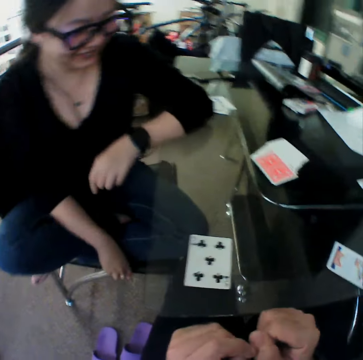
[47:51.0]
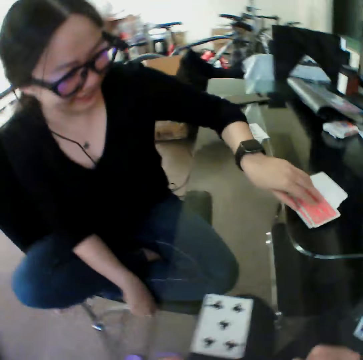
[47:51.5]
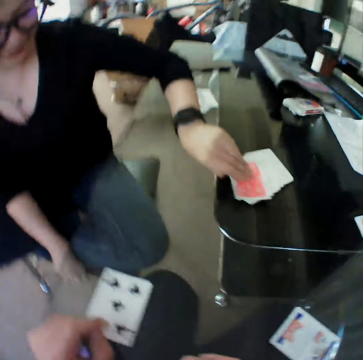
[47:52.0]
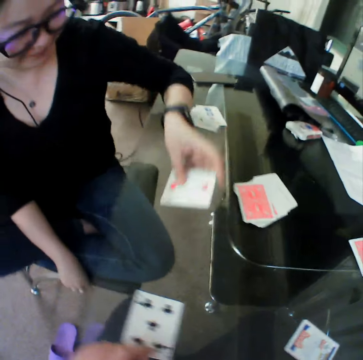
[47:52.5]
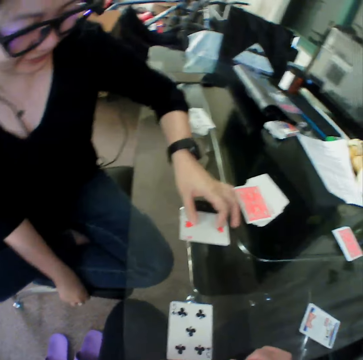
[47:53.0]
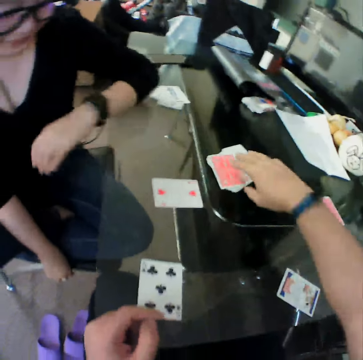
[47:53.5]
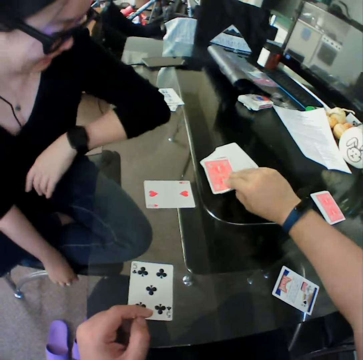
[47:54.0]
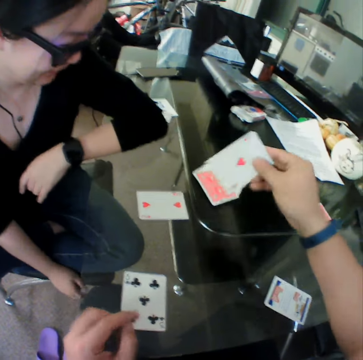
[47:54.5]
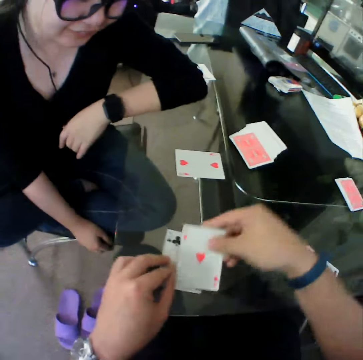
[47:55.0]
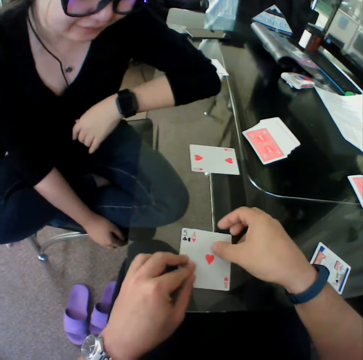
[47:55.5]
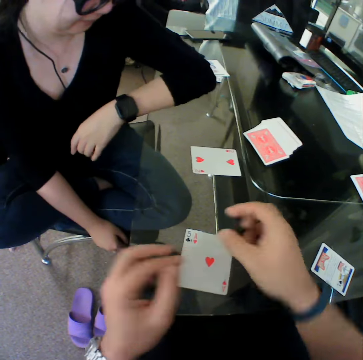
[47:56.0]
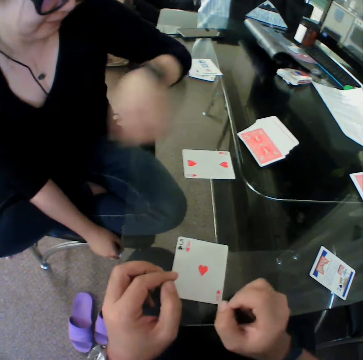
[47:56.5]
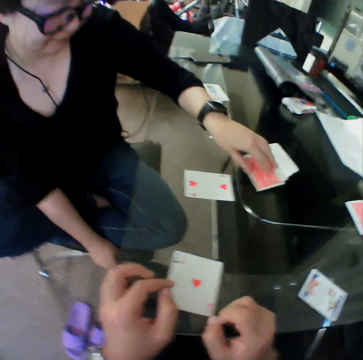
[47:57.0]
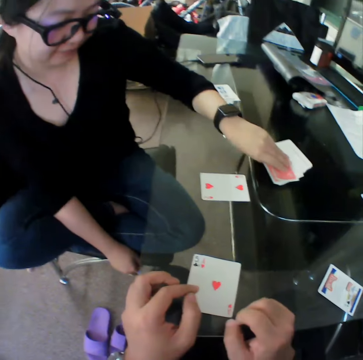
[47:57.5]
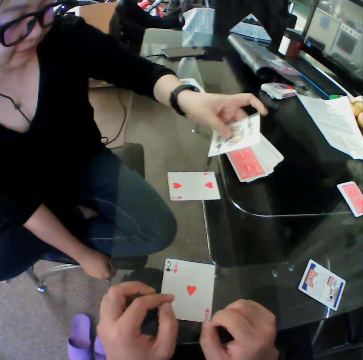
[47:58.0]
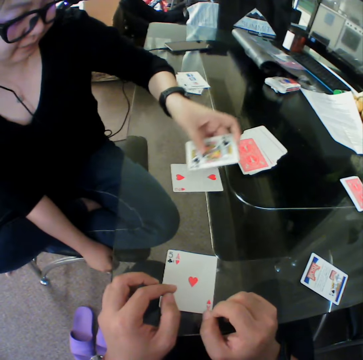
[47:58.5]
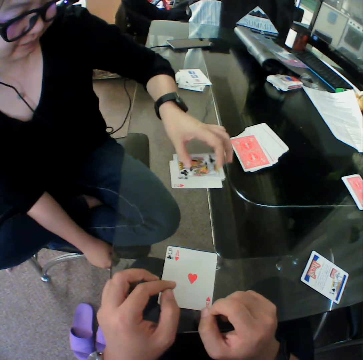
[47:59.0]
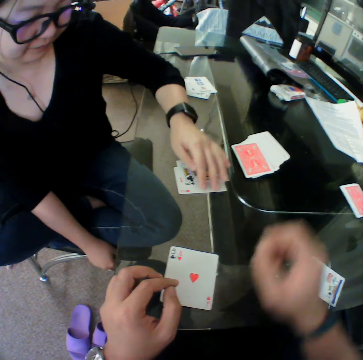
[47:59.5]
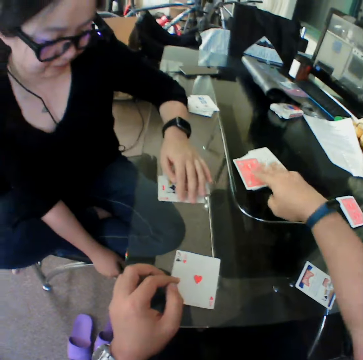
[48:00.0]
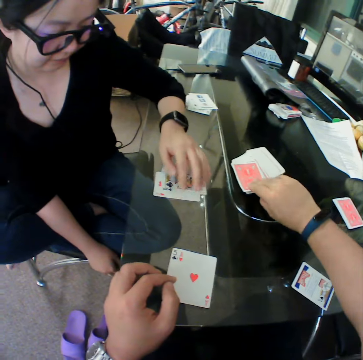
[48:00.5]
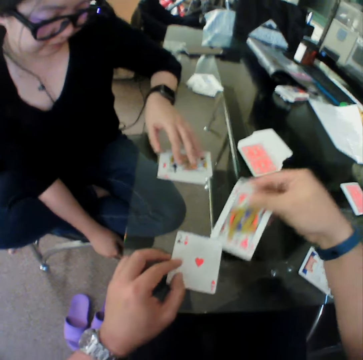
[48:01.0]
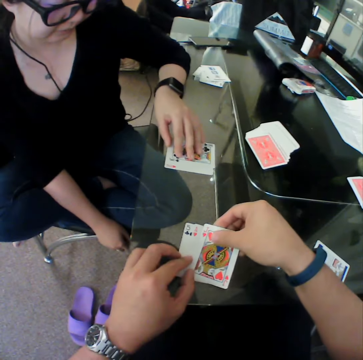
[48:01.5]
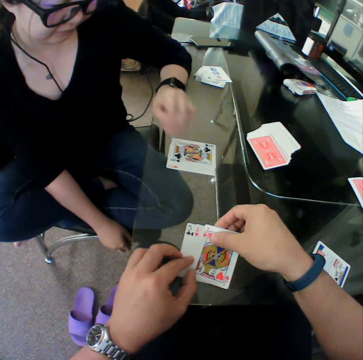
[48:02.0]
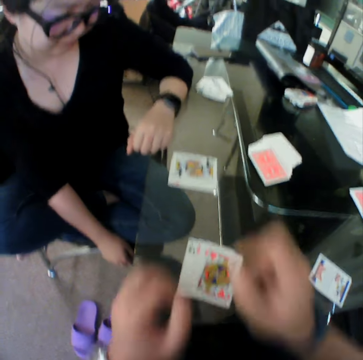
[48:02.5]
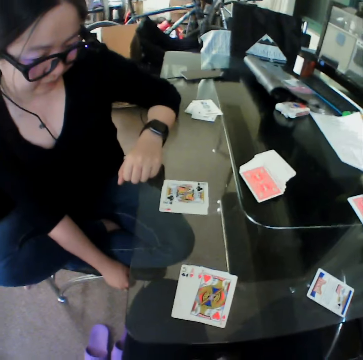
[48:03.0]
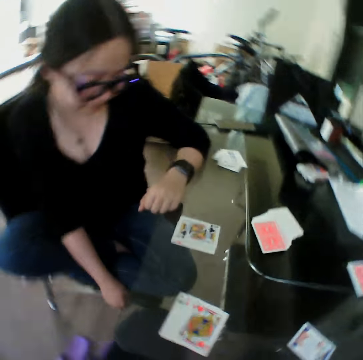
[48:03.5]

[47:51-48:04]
The camera wearer drops the card on the table. A woman picks a card from the table. The woman drops the card on the table. The camera wearer picks a card from the table and drops the card on the table. The woman picks a card from the table. The woman drops the card on the table. The camera wearer picks a card from the table and drops the card on the table.

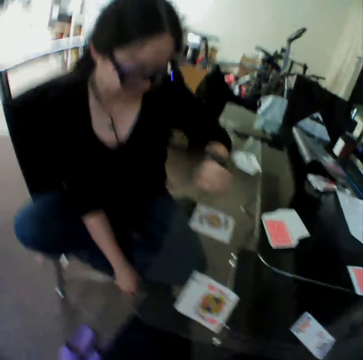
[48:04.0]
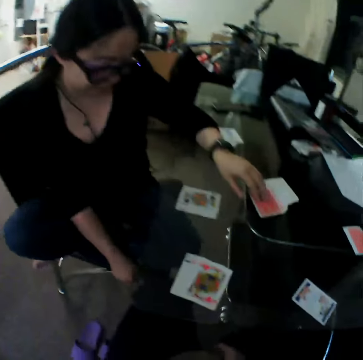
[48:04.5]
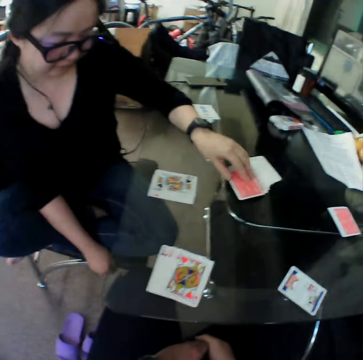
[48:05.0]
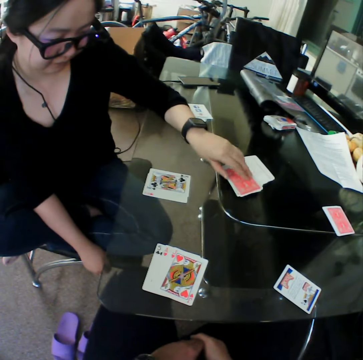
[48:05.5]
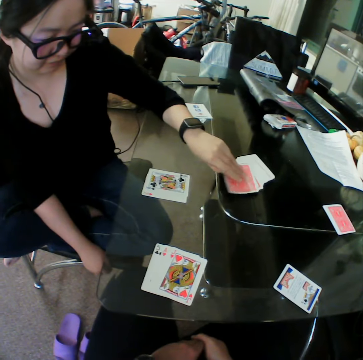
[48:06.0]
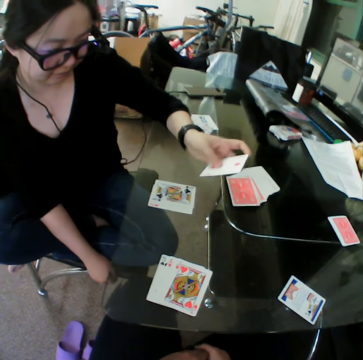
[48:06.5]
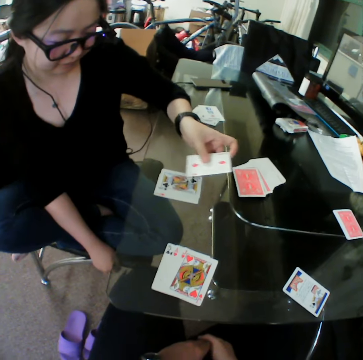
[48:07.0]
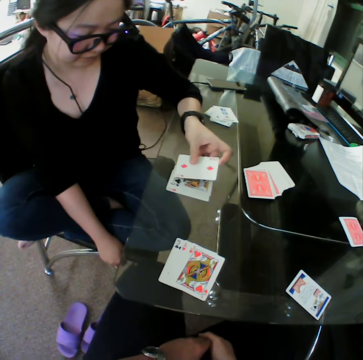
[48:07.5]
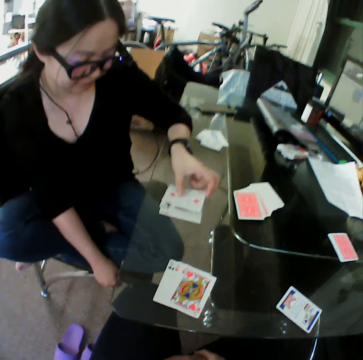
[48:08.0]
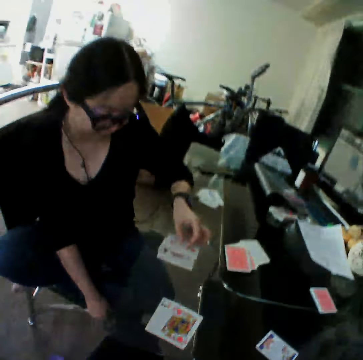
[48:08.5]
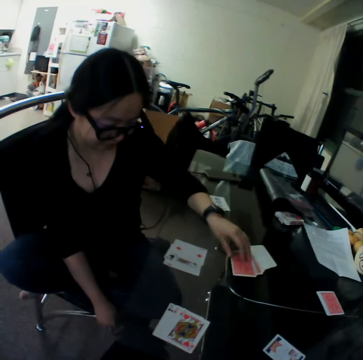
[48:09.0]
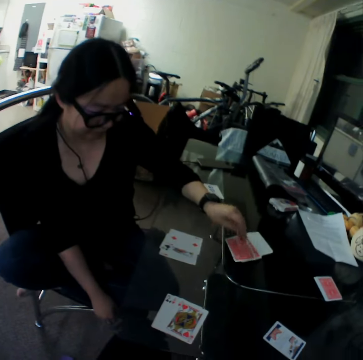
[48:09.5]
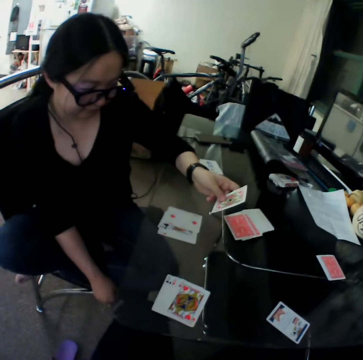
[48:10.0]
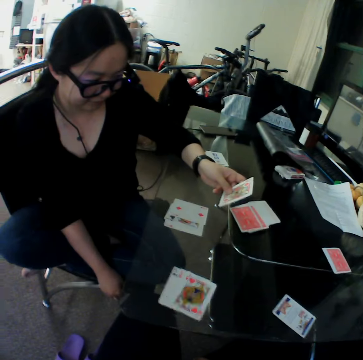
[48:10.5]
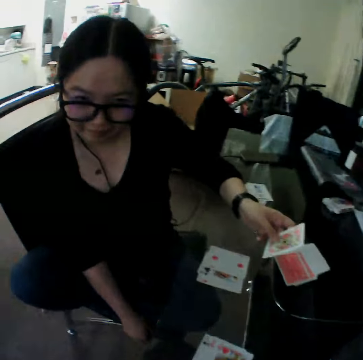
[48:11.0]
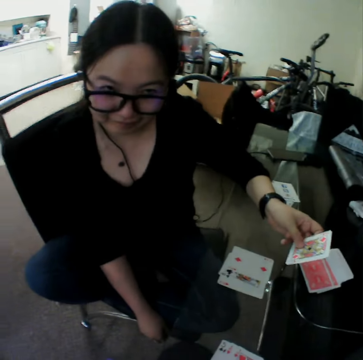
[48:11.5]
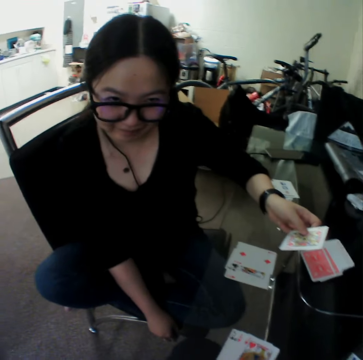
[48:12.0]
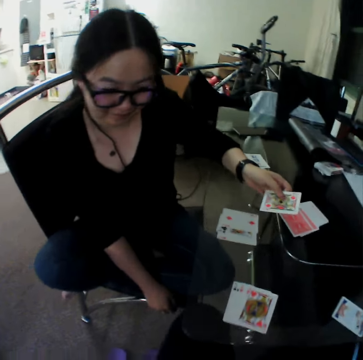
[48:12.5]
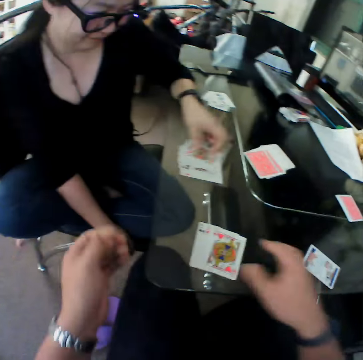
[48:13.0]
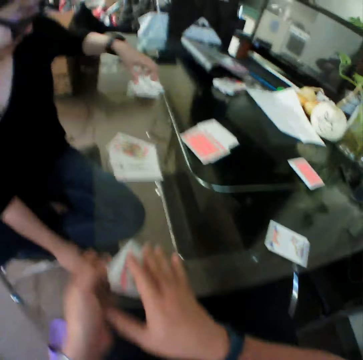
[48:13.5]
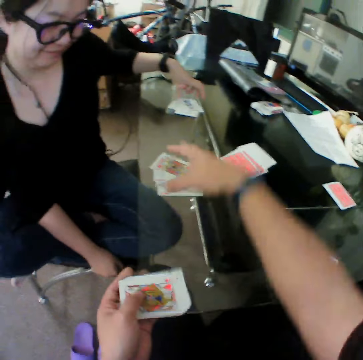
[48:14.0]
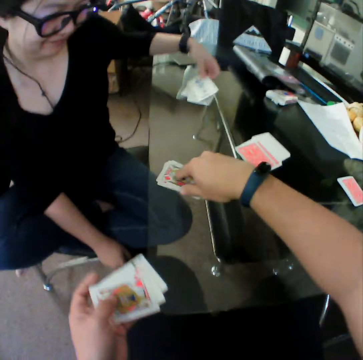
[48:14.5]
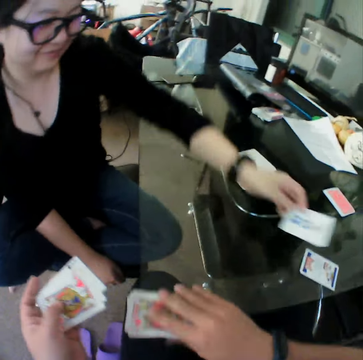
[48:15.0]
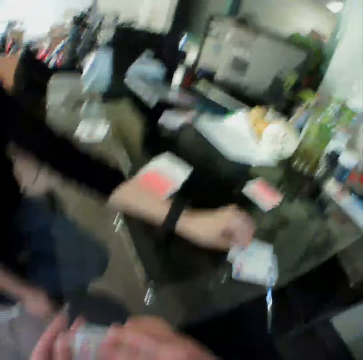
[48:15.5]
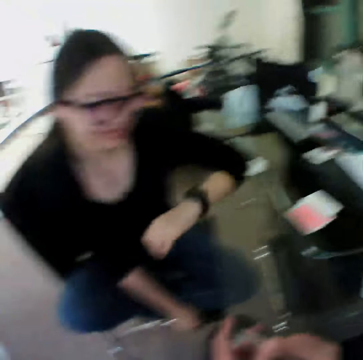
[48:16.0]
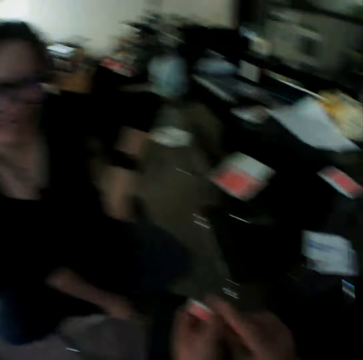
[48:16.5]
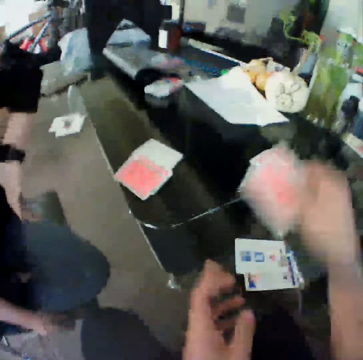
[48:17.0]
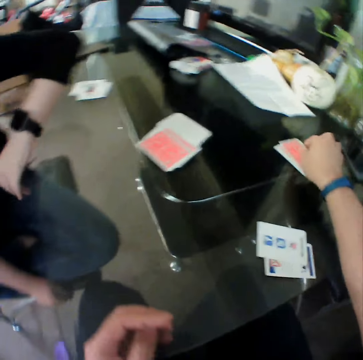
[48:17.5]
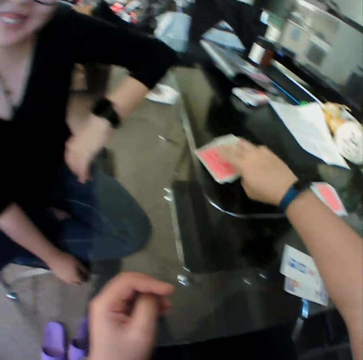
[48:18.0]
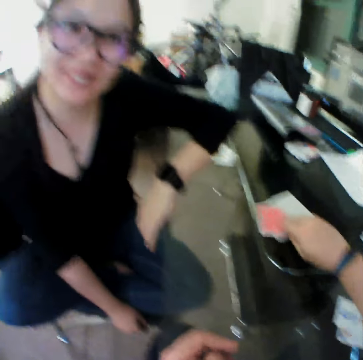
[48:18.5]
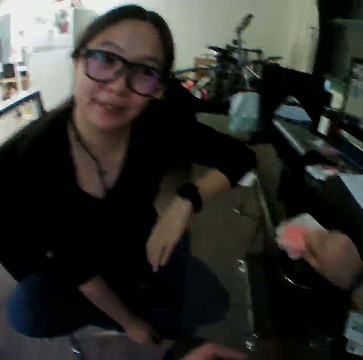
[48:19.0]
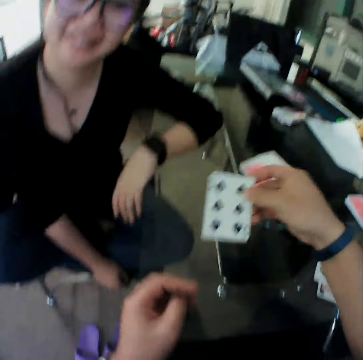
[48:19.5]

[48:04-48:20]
A woman picks a card from the table. The woman drops the card on the table. The woman picks a card from the table. The woman drops the card on the table. The woman picks a card from the table. The camera wearer picks the cards from the table with his left hand, picks the cards from the table with his right hand. He interacts with the woman. The woman drops the card on the table. The camera wearer drops the cards on the table. He picks a card from the table.

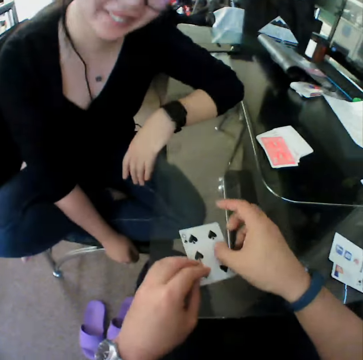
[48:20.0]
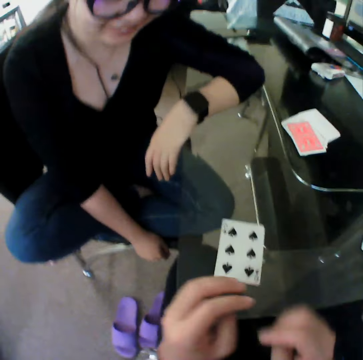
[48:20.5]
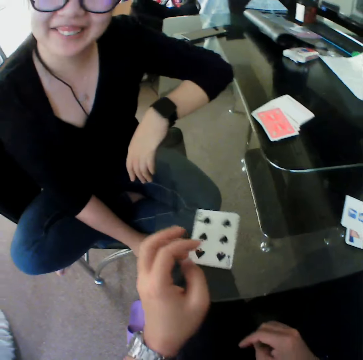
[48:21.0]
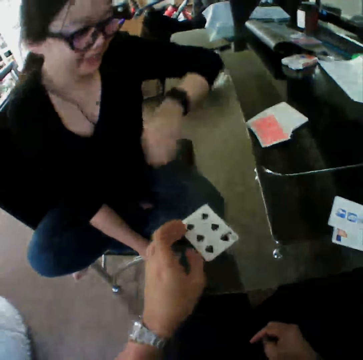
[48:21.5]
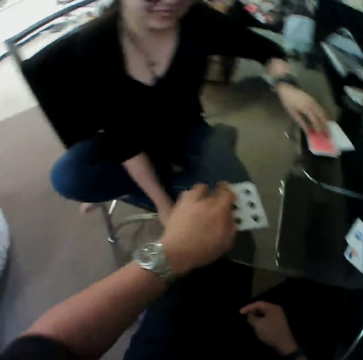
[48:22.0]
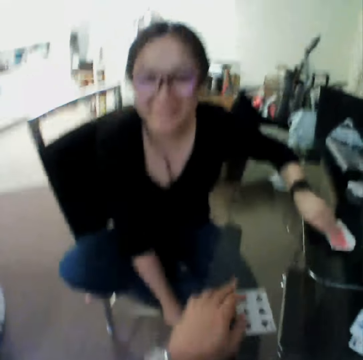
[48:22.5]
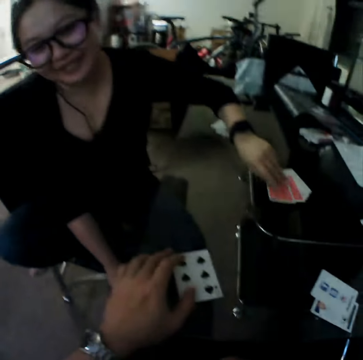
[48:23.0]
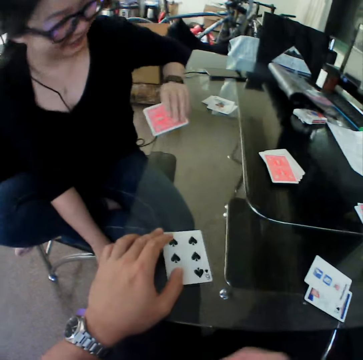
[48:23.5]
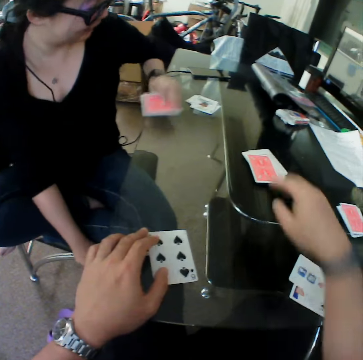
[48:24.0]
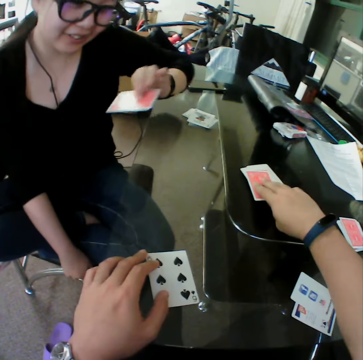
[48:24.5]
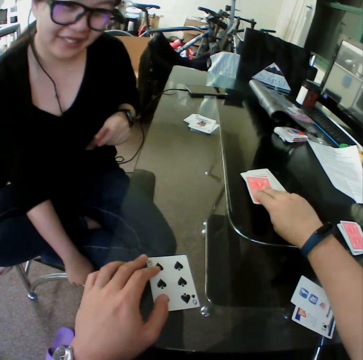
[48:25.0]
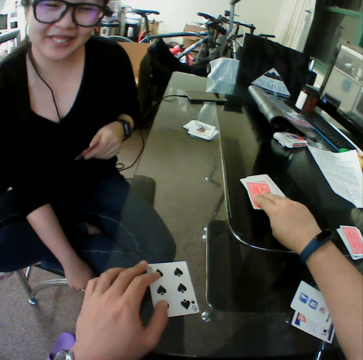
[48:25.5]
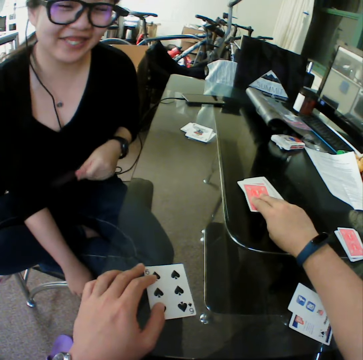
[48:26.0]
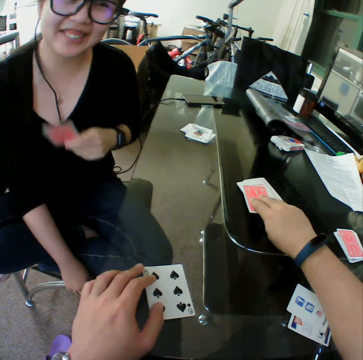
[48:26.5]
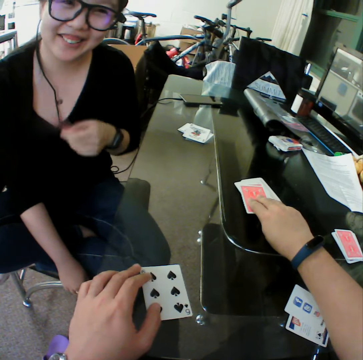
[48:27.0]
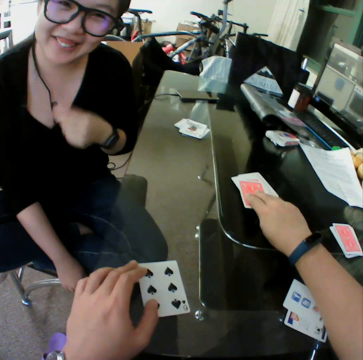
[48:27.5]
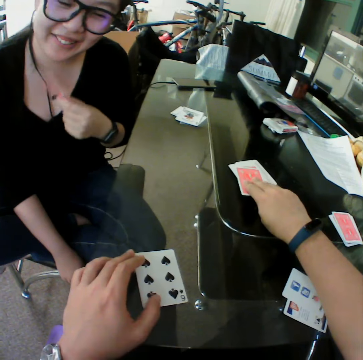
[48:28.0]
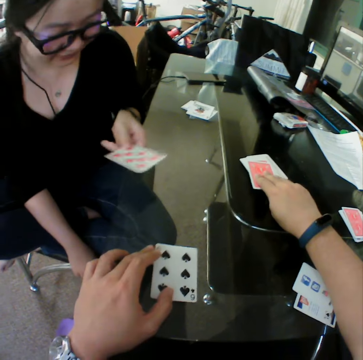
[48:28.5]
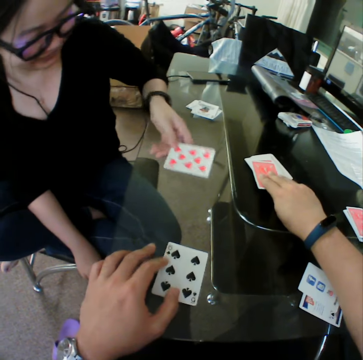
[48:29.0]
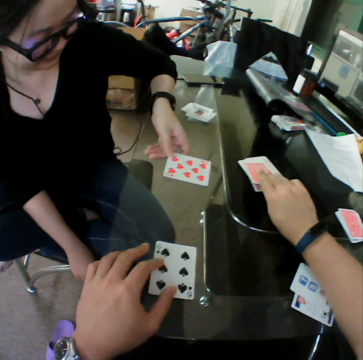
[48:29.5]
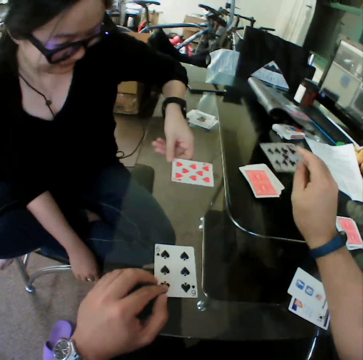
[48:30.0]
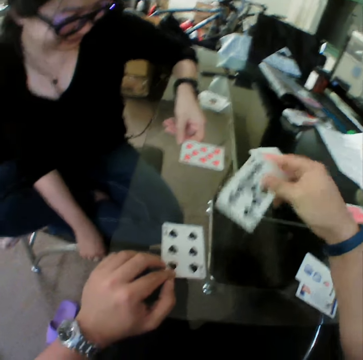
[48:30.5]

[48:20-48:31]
The camera wearer drops the card on the table. A woman picks a card from the table. The camera wearer holds the card. They pick a card from the table. The woman drops the card on the table. The camera wearer picks a card.
